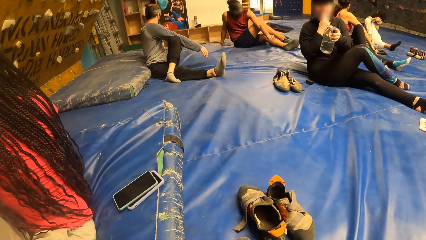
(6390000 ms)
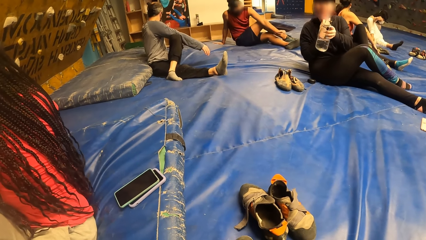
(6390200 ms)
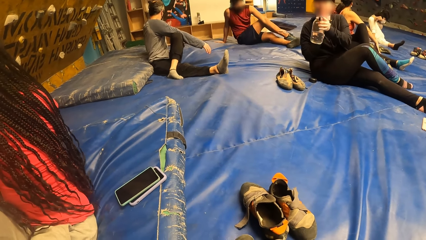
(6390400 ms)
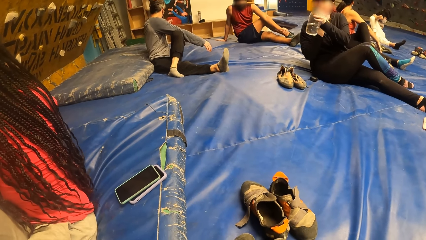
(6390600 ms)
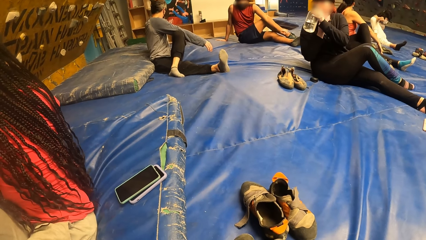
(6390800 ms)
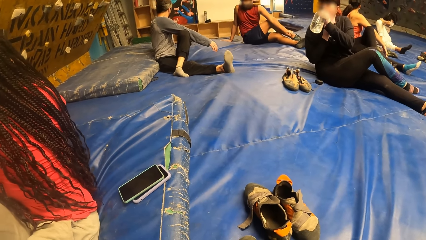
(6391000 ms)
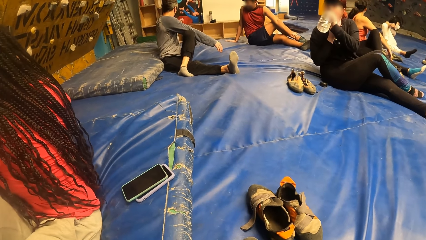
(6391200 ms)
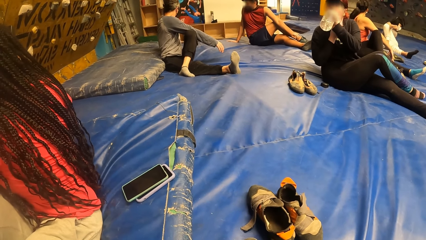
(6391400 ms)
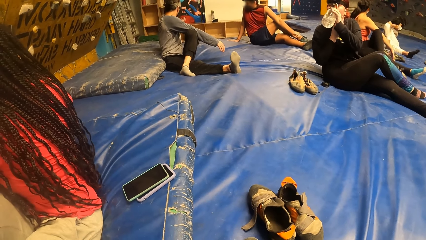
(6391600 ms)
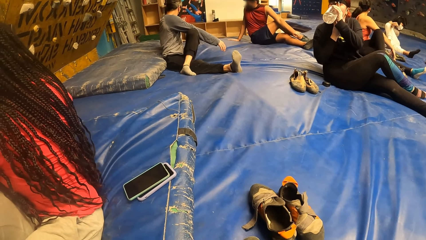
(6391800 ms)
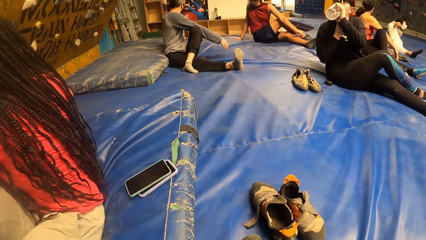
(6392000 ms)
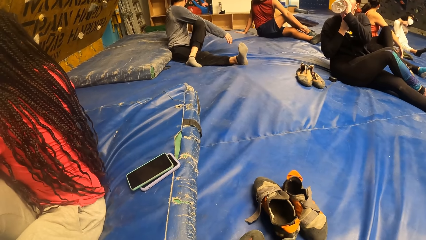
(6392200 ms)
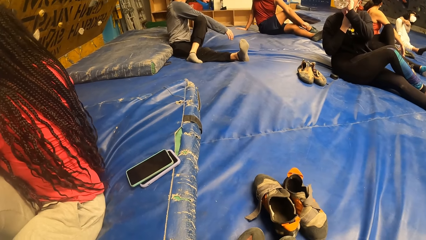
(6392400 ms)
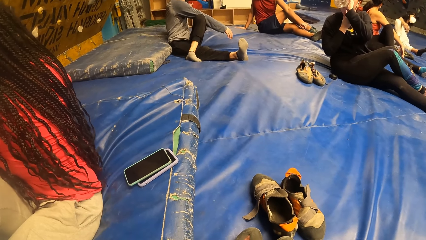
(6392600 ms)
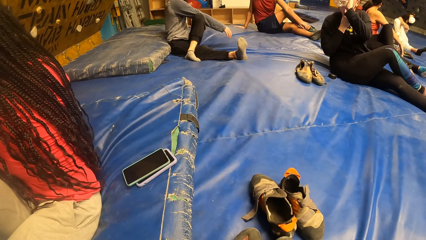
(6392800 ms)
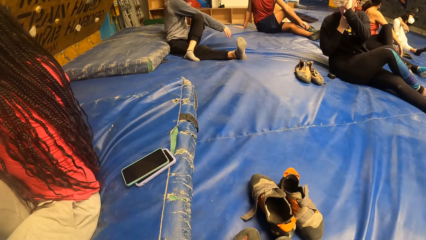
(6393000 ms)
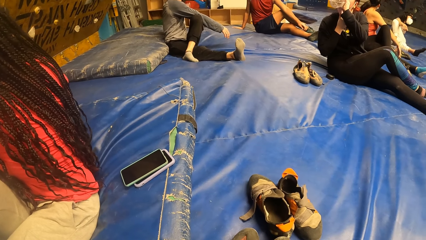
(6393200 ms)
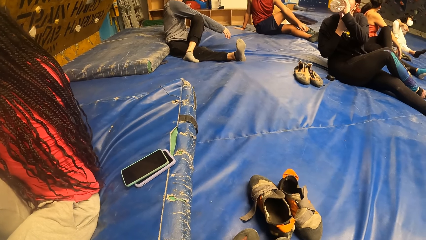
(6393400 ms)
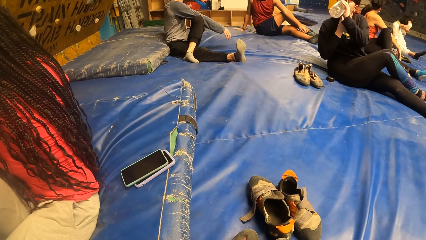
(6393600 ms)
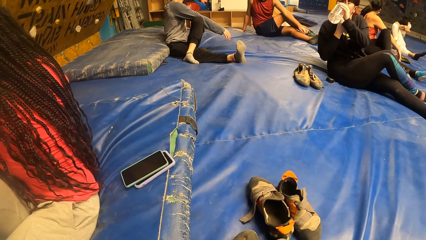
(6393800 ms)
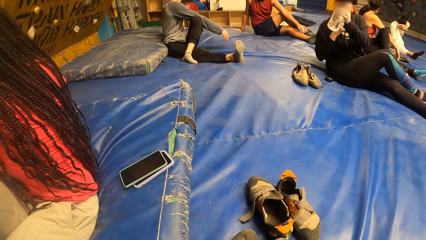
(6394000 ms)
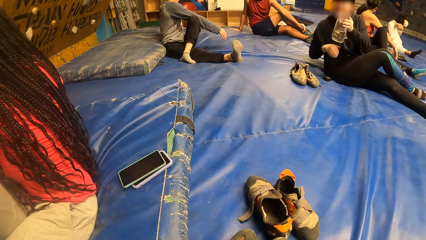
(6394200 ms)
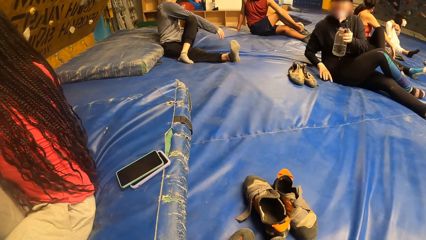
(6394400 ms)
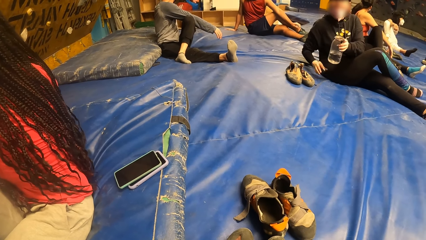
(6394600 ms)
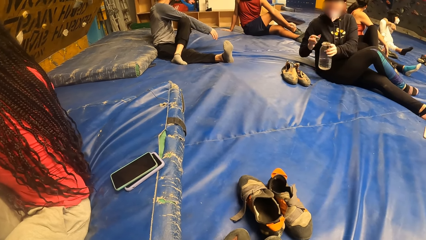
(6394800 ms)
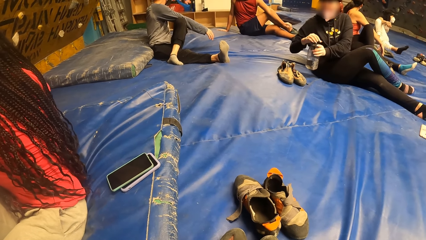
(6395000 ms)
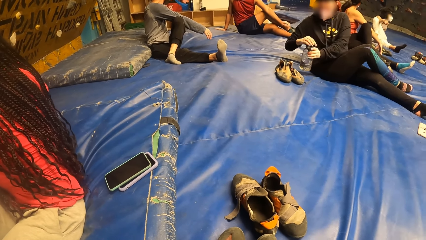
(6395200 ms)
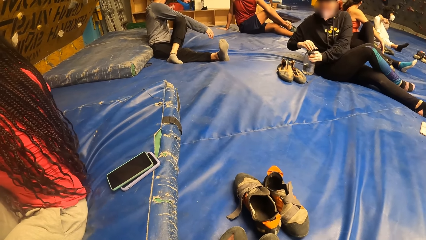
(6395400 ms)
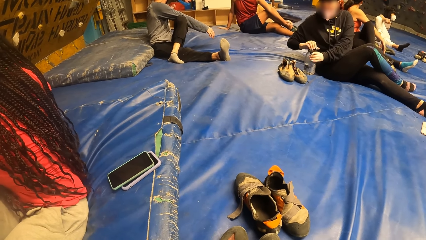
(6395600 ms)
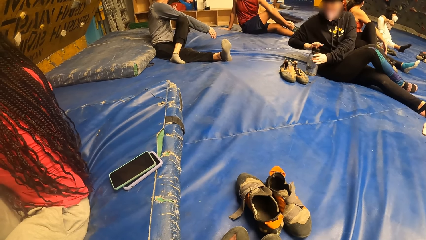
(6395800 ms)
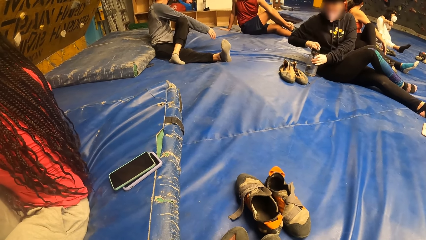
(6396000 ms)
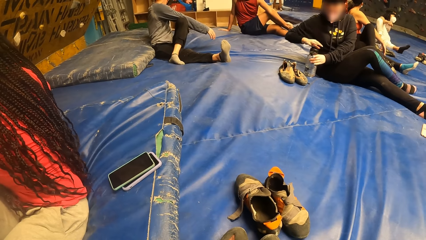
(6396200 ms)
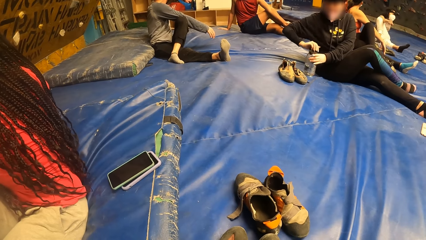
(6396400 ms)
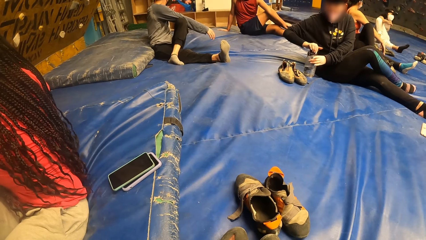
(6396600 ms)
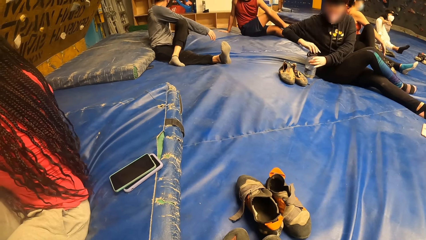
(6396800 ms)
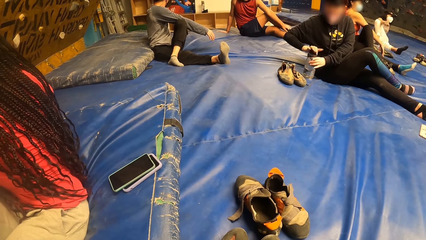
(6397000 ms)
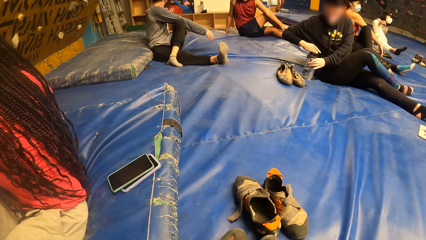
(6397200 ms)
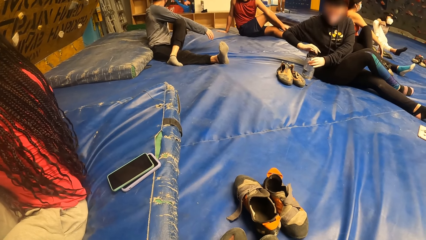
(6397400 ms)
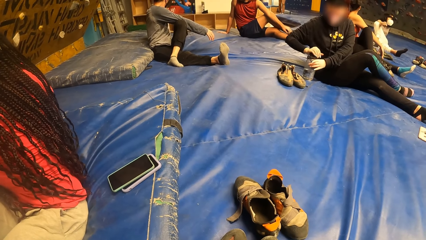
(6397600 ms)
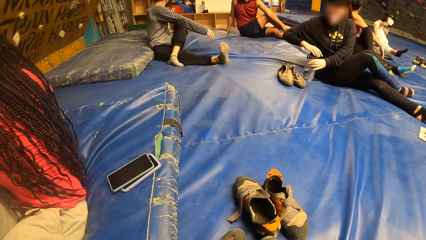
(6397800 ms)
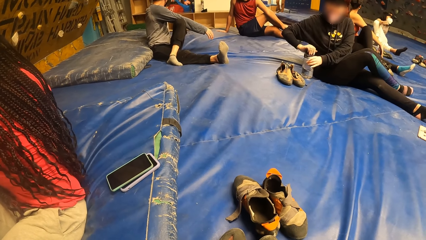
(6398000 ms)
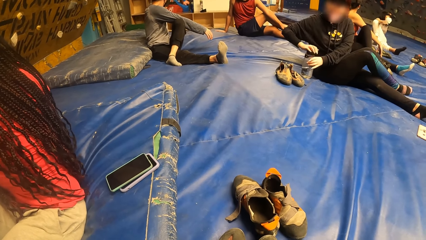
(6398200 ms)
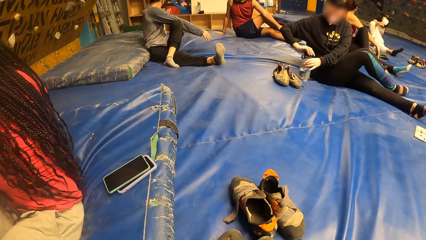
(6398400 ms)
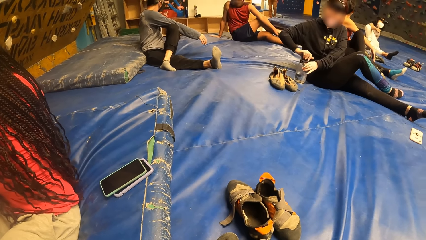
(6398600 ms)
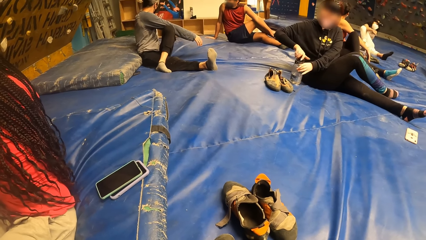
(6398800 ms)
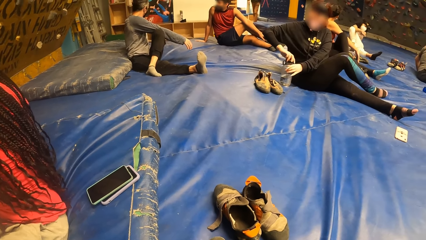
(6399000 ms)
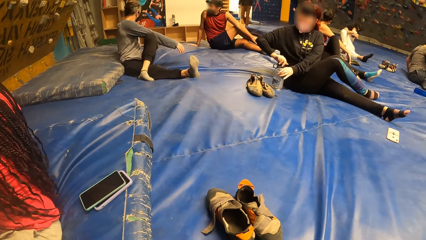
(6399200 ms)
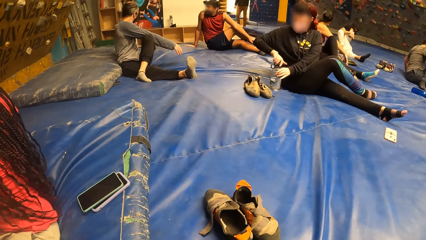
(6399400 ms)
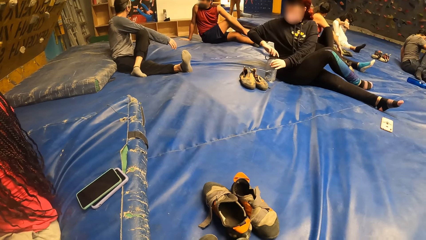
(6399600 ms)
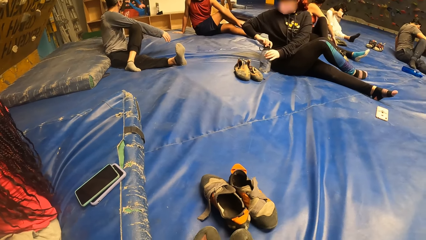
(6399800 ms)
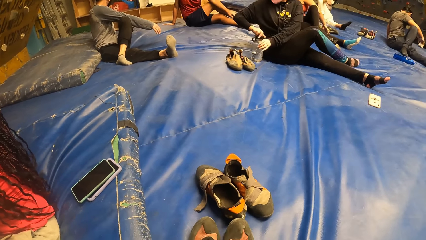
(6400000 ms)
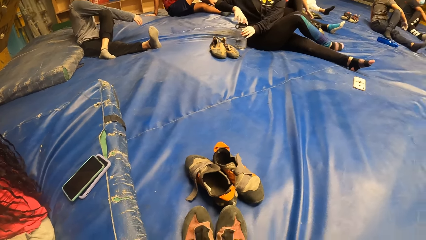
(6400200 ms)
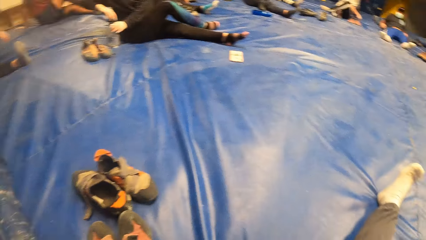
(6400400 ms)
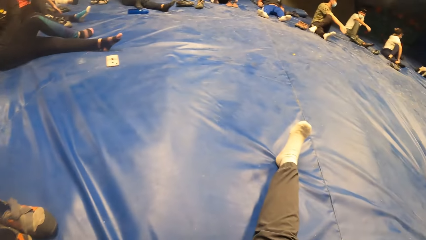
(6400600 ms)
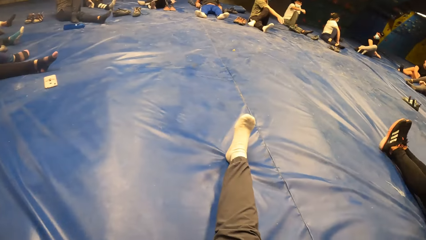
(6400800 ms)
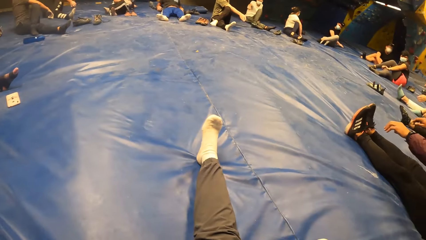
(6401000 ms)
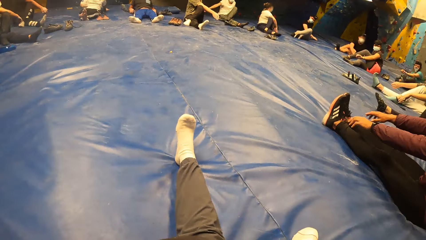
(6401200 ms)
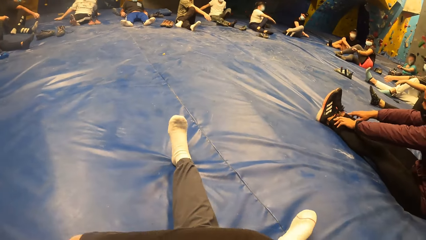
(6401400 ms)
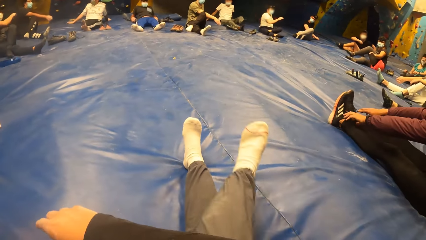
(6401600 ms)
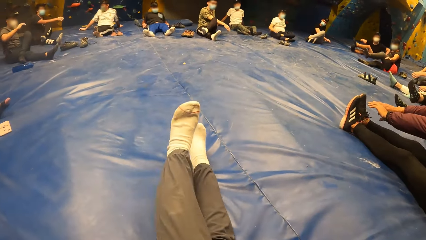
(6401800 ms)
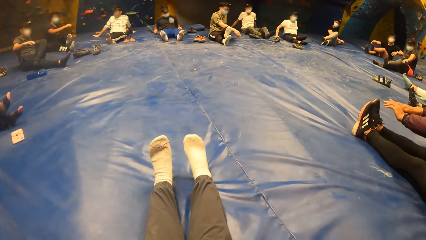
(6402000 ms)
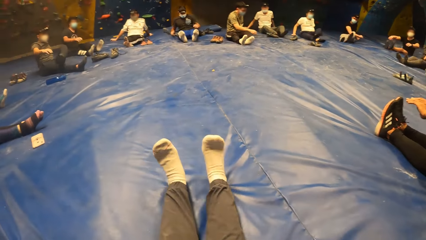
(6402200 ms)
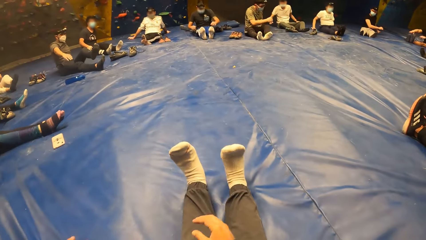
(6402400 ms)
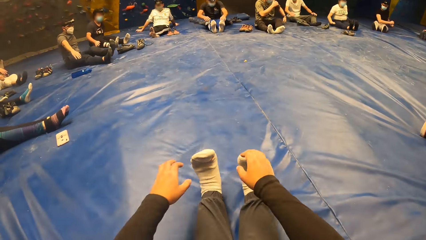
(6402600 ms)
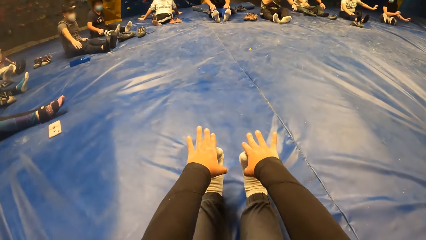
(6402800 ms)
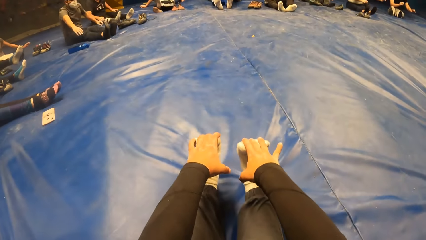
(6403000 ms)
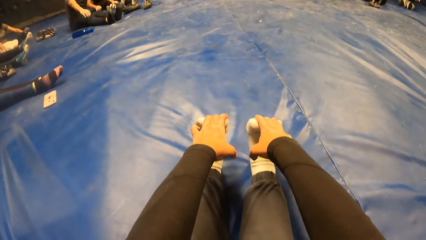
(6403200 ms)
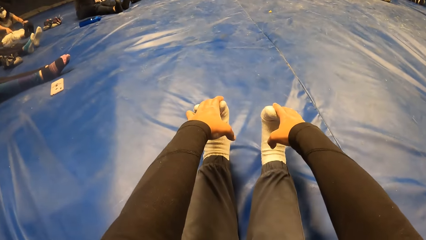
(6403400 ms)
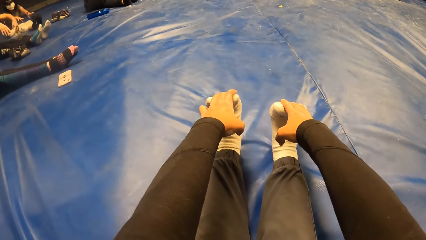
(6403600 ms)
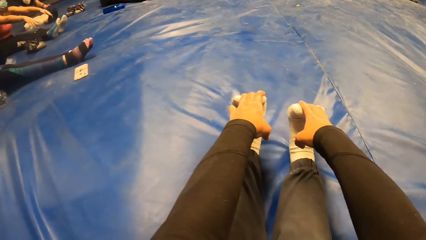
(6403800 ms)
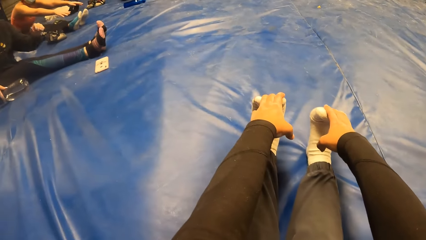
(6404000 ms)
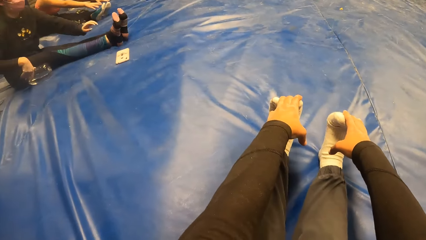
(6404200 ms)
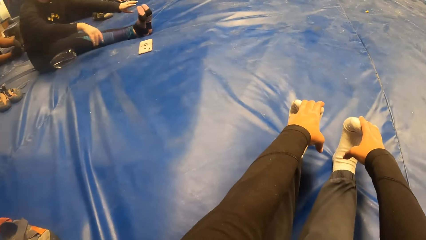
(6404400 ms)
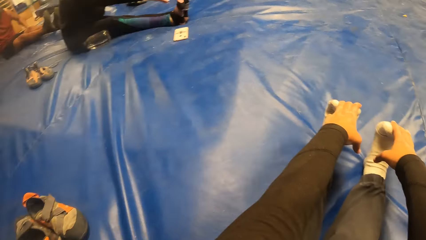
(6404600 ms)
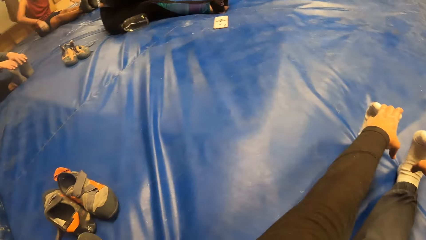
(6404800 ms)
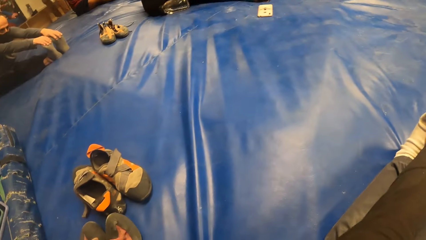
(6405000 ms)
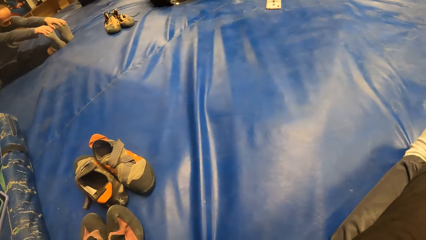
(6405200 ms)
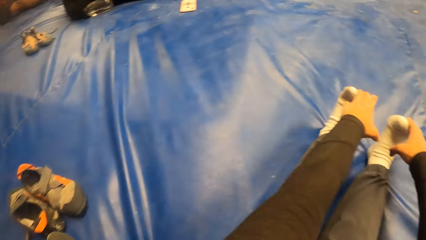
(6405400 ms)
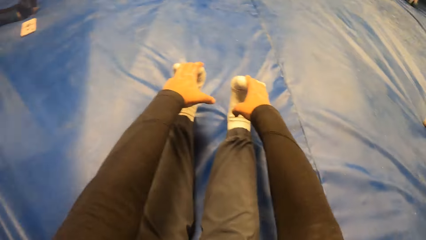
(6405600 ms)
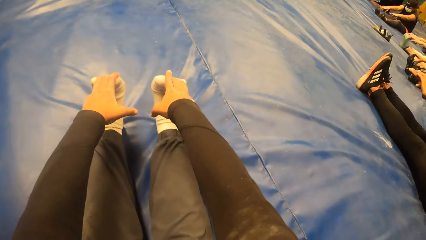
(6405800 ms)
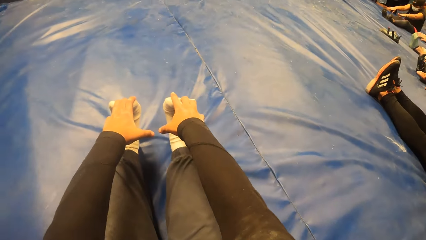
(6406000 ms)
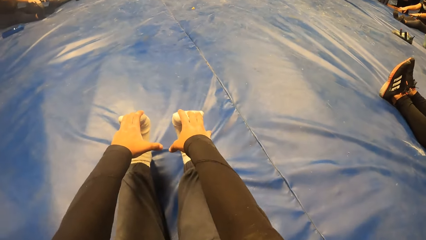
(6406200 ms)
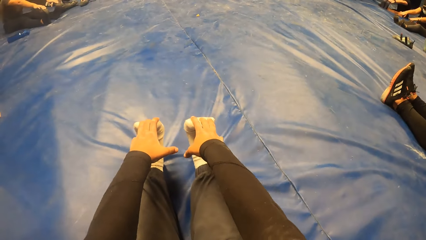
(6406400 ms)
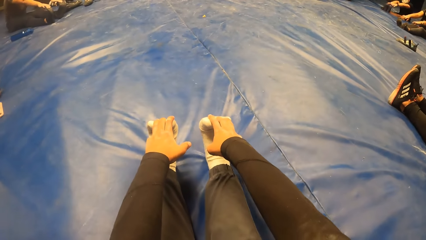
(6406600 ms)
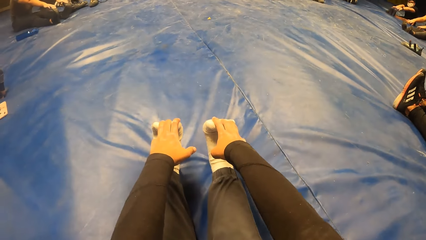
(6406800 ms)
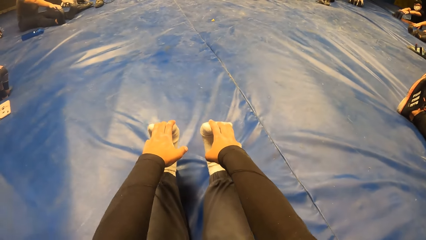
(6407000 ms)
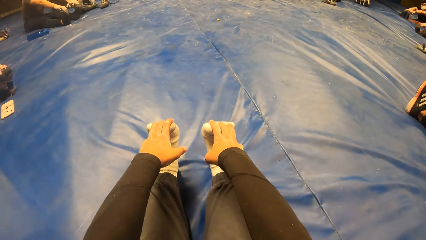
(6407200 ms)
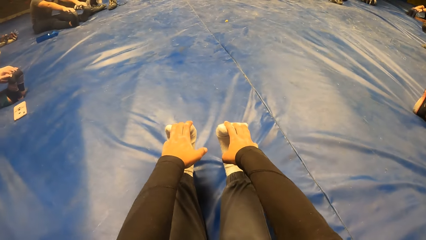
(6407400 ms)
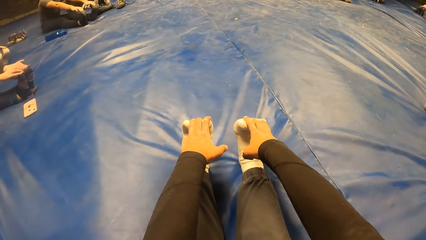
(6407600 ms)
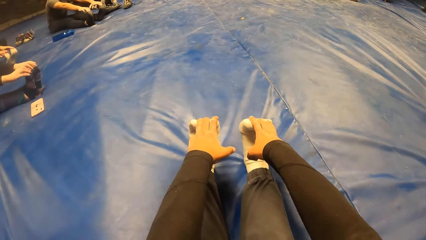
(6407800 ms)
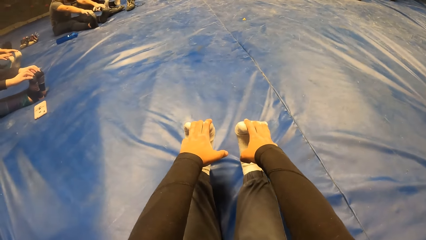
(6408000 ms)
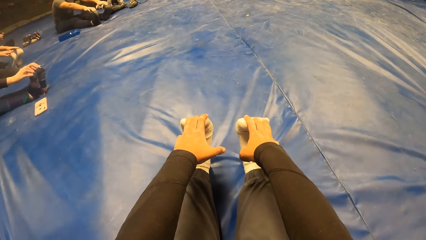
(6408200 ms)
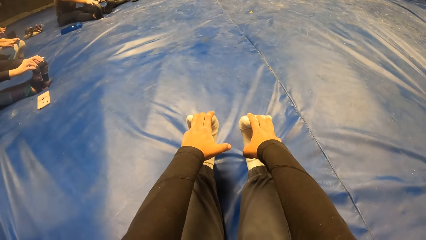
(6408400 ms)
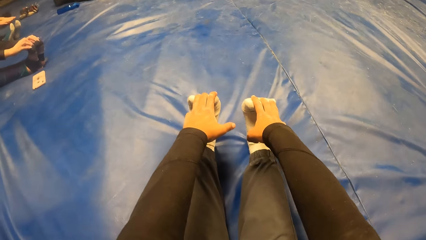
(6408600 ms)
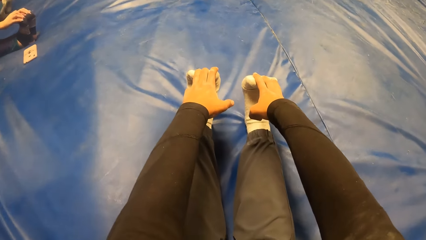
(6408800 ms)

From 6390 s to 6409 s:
The woman adjusts a mask on her face with her right hand. The woman drinks water from the plastic bottle in her left hand. The camera wearer looks around. The woman picks up the cover of the plastic bottle from the bouldering mat with her right hand. The woman closes the water bottle in her left hand with the cover in her right hand. The woman drops the water bottle on the bouldering mat with her left hand. The man touches his toes with his hands. The camera wearer moves the leg. She touches her toes with her hands.
